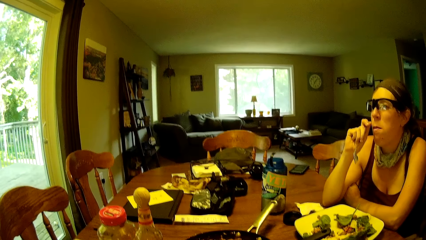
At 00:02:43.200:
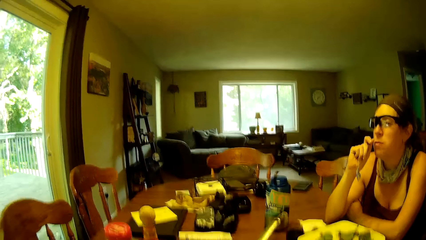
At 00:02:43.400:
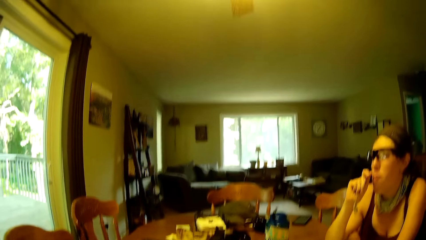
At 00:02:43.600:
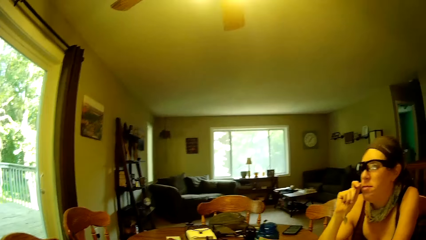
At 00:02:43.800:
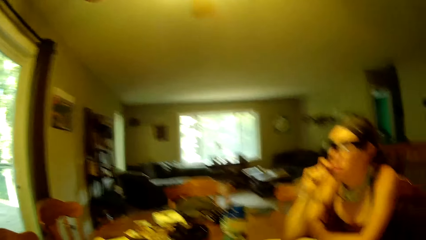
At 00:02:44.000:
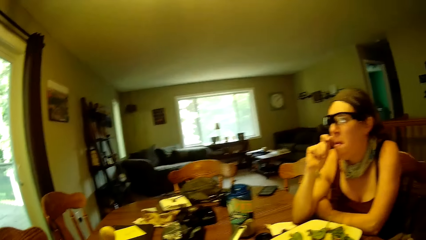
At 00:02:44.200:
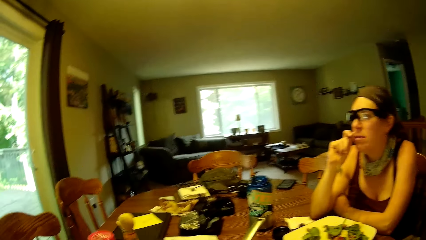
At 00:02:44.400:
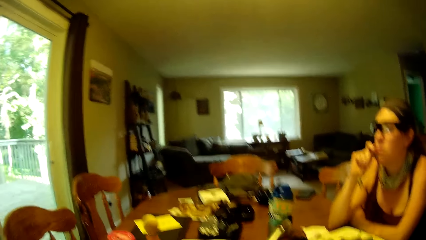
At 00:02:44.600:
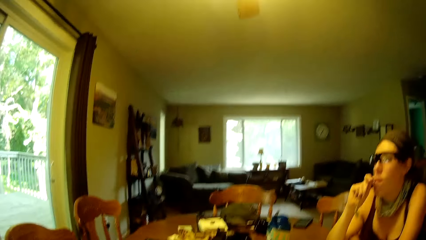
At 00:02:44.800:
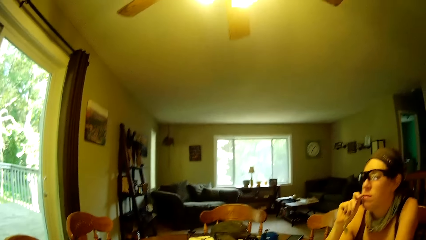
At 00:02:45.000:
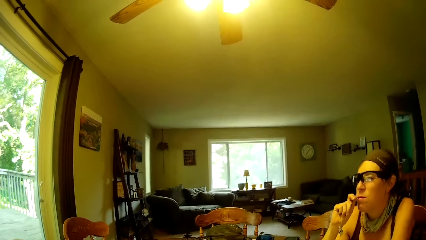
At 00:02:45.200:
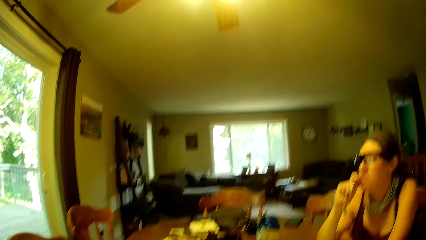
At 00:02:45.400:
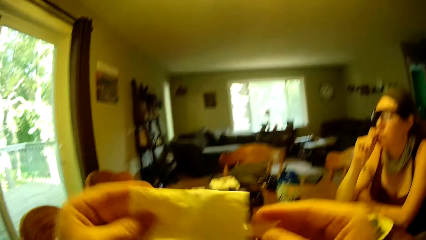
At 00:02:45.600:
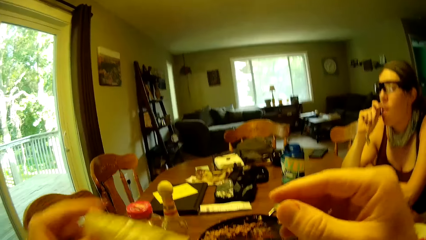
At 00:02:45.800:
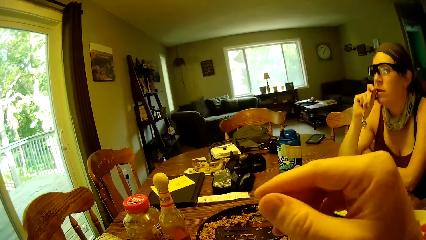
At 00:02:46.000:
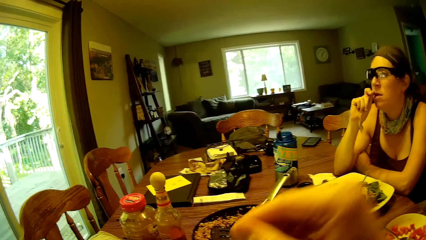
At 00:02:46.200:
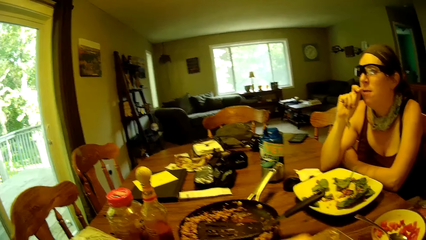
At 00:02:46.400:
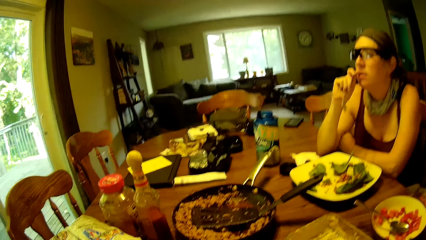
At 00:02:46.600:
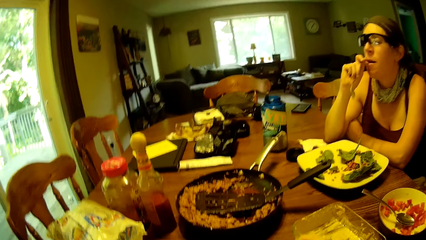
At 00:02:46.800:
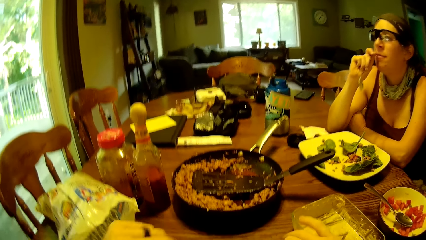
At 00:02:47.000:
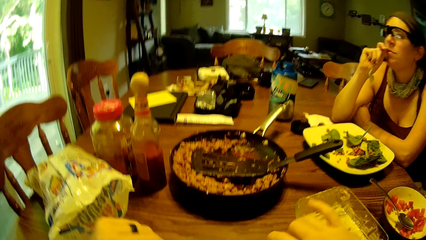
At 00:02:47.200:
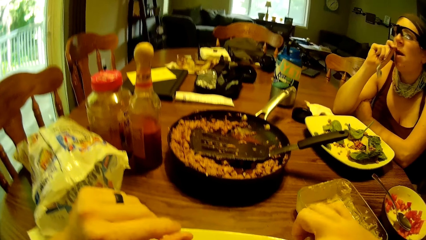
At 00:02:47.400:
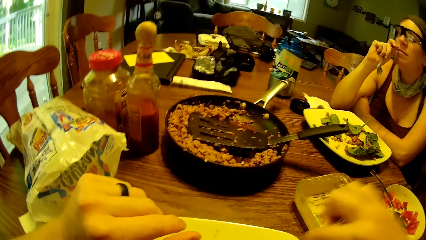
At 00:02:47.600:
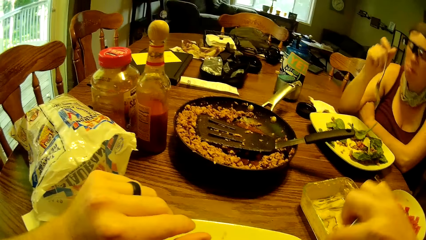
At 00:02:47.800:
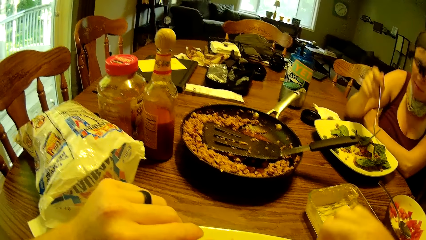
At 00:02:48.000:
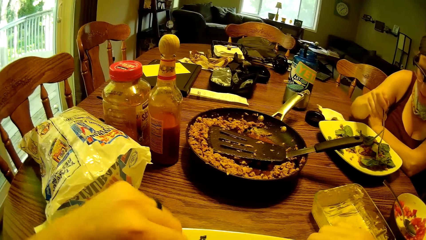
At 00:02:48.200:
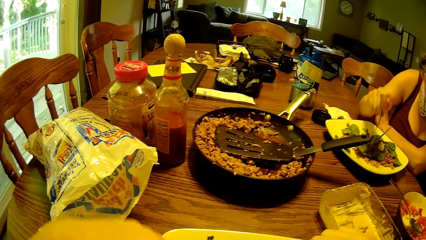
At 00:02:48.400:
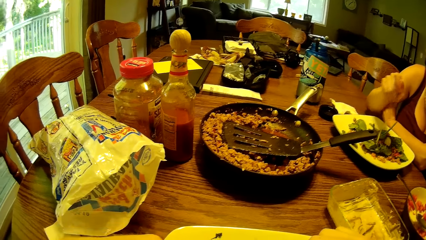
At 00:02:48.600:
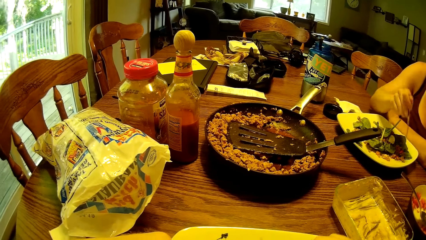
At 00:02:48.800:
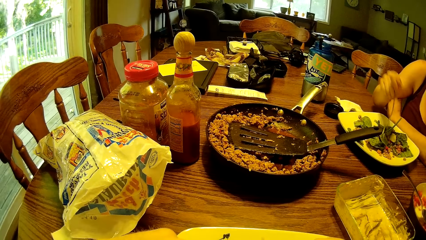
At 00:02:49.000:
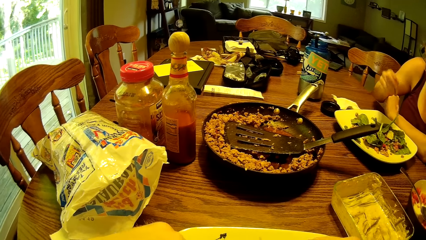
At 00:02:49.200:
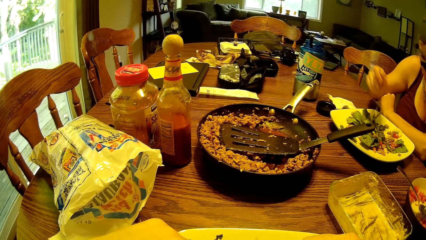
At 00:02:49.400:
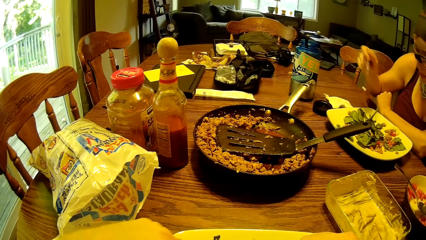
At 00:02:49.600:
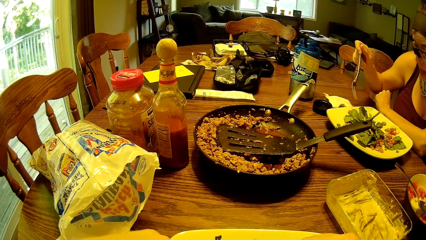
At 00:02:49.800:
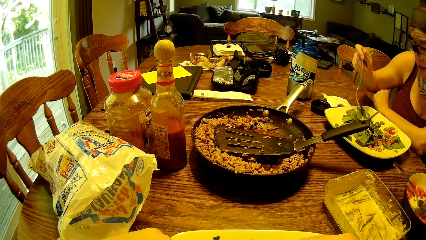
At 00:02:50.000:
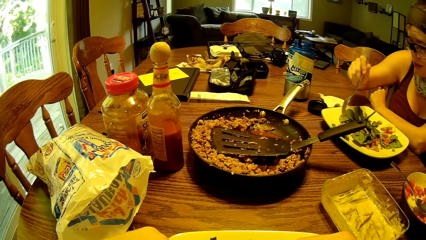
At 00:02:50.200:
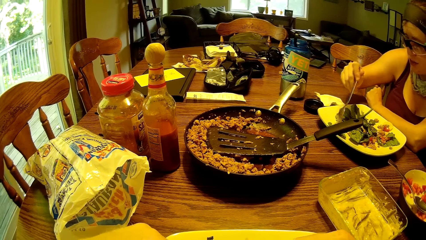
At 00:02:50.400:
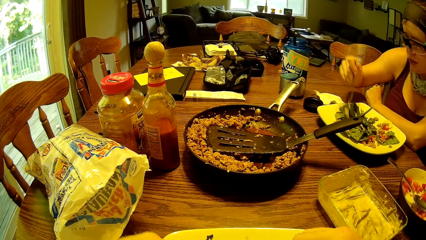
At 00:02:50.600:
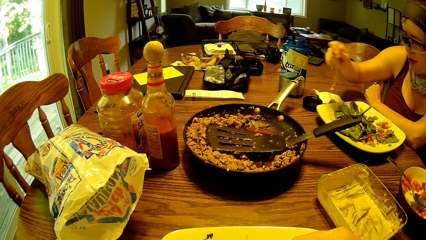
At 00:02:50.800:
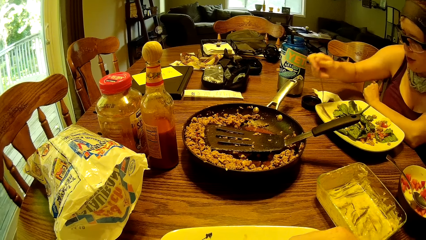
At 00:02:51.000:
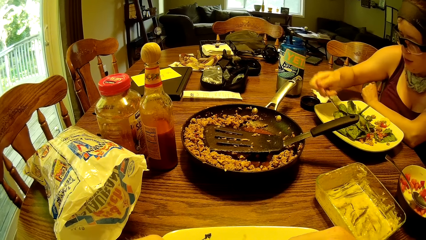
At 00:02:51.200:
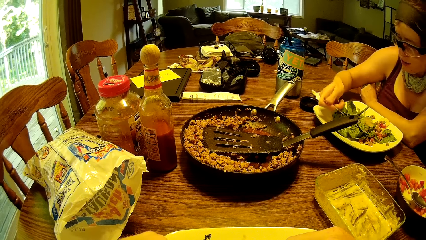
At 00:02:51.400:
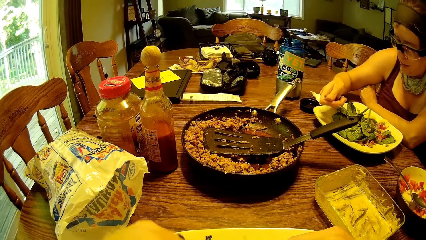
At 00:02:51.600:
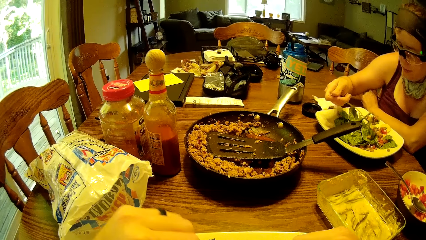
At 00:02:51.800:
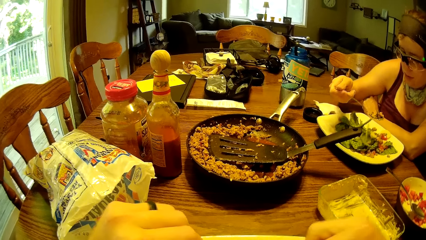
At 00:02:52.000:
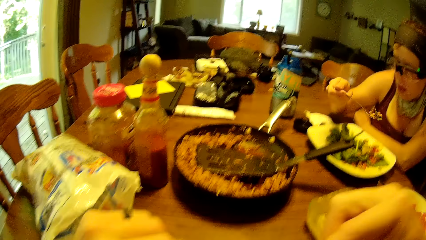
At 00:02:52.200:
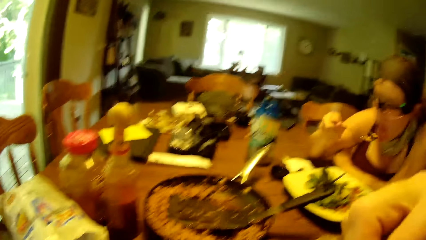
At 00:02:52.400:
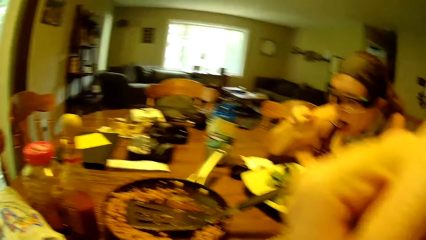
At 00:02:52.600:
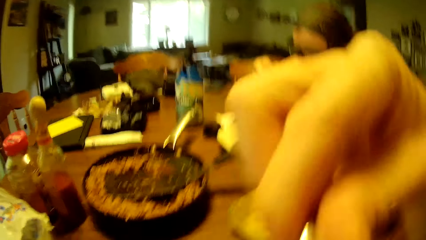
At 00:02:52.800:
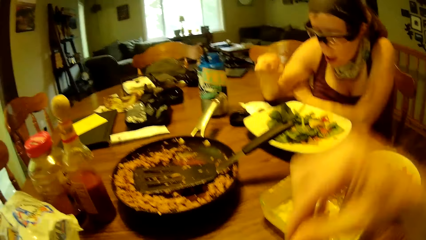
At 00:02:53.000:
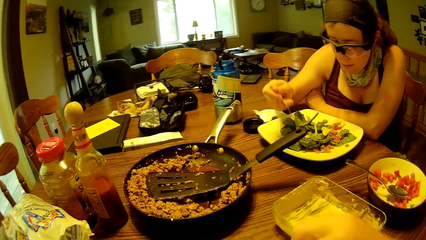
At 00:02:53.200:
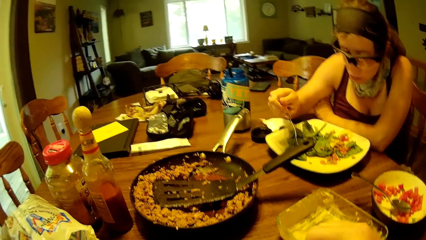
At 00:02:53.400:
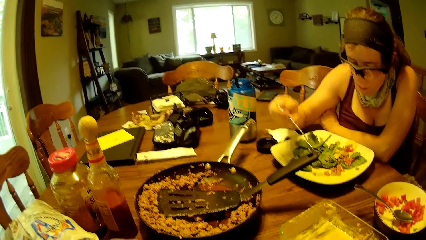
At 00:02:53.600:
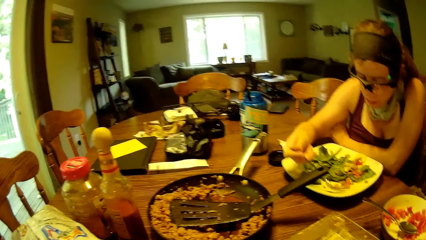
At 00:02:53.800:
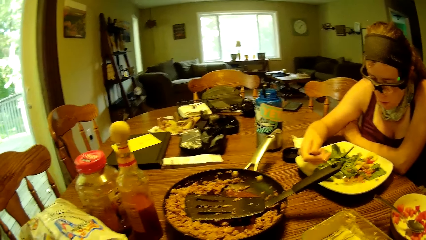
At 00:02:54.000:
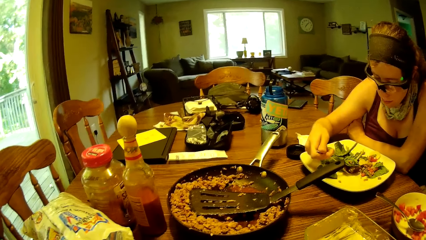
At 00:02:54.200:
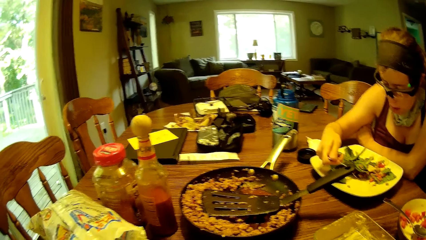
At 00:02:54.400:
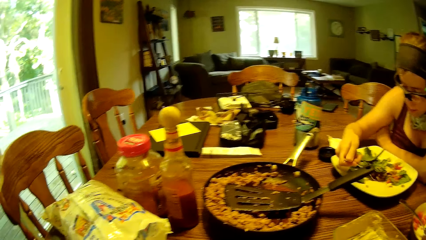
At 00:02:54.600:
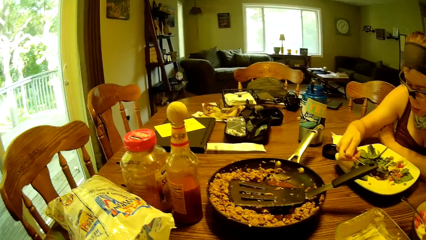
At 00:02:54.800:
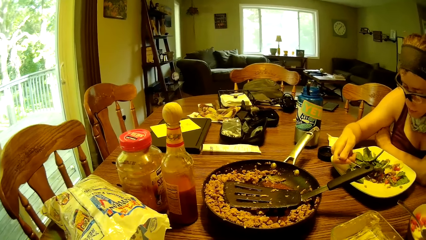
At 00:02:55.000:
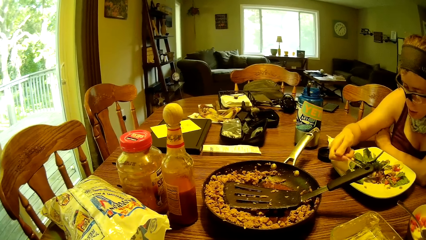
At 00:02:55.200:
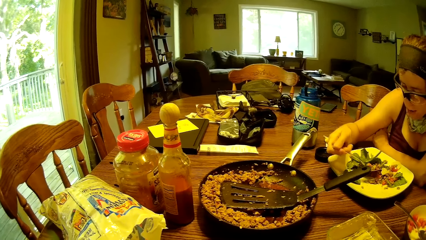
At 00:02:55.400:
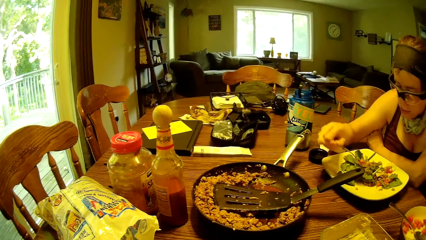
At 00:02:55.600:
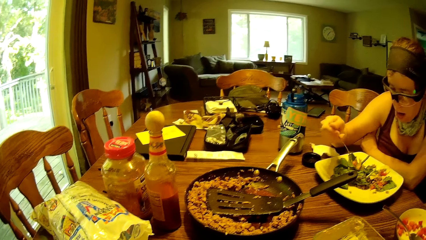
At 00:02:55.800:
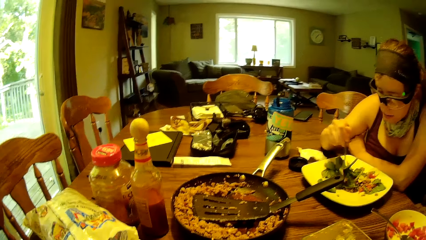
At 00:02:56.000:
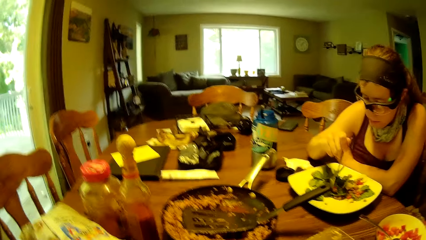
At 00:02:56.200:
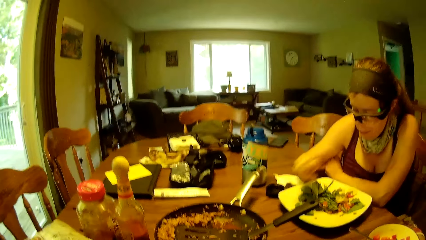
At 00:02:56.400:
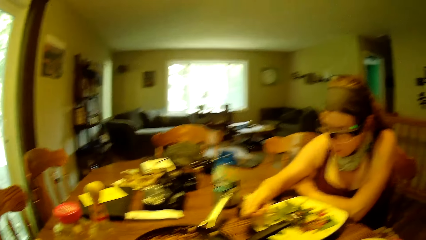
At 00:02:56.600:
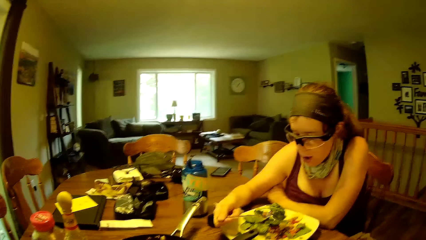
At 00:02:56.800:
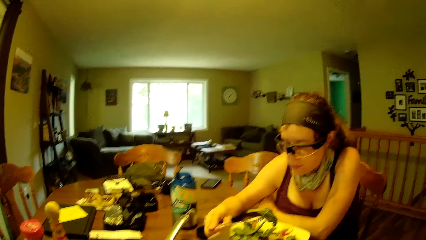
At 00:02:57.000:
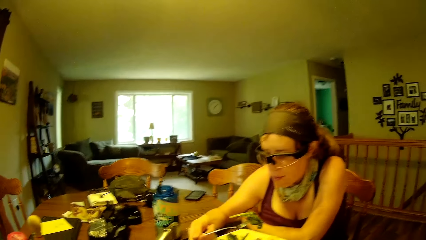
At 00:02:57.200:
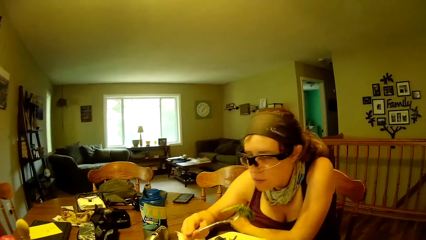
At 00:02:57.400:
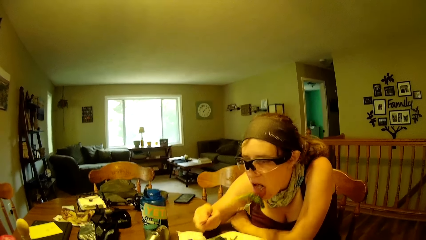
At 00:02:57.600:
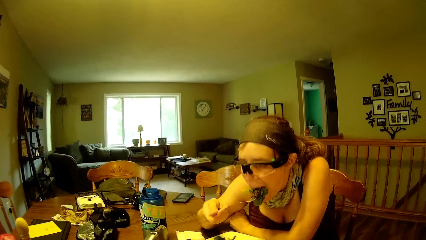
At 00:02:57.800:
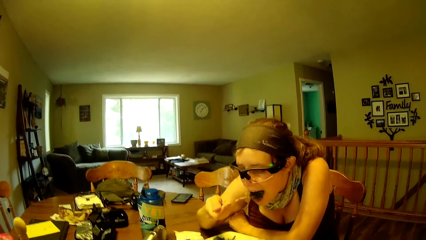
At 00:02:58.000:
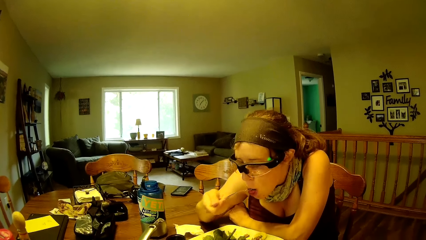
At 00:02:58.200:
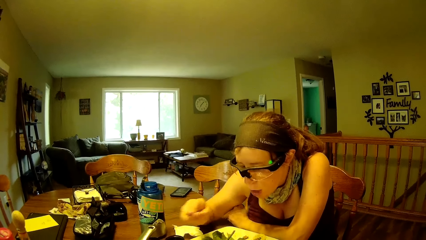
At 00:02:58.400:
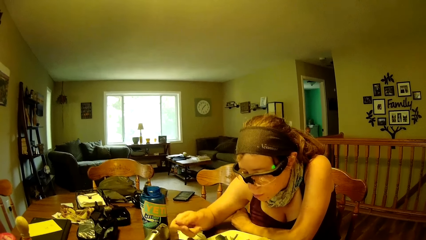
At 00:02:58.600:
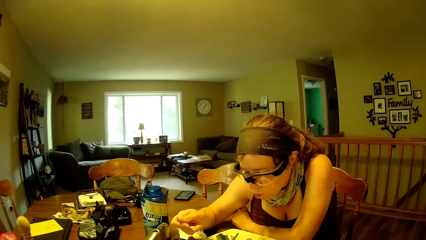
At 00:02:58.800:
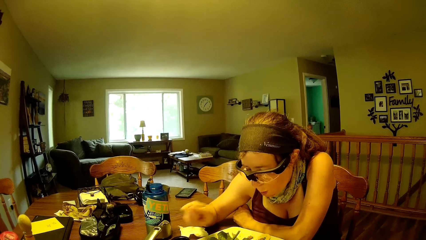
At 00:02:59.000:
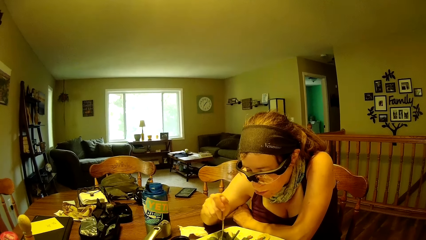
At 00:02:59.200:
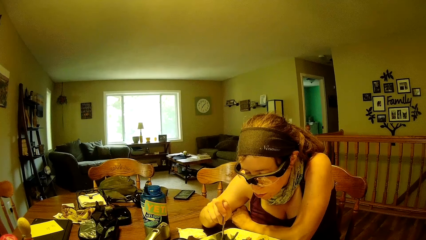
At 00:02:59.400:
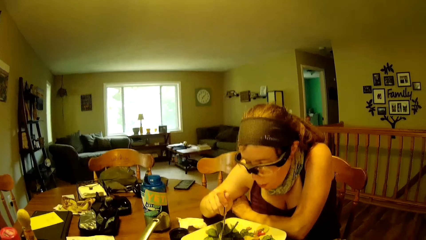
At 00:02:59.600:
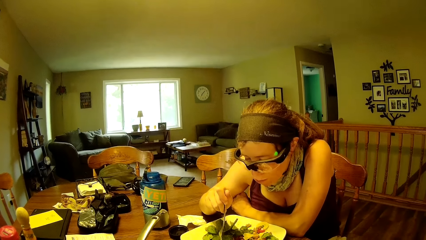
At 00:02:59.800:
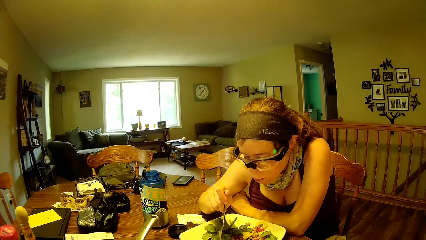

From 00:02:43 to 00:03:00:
The camera wearer collects a piece of serviette from his right hand with his left hand. He takes food from the ceramic plate with the fork. The woman scrapes the food together with the fork. She scoops the food with the fork. The camera wearer eats the food with the fork from his plate. The woman eats the food with the fork from her plate. She scrapes the food together with the fork. She scoops the food with the fork. She picks the food into the plate. She eats the food with the fork. She picks a diced carrot with the fork.
